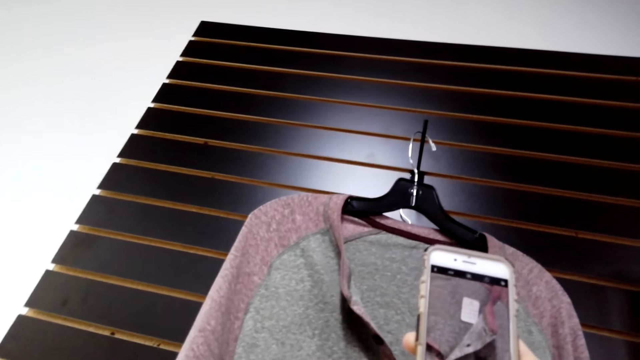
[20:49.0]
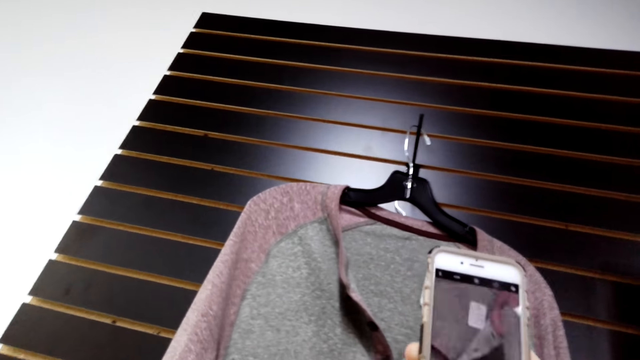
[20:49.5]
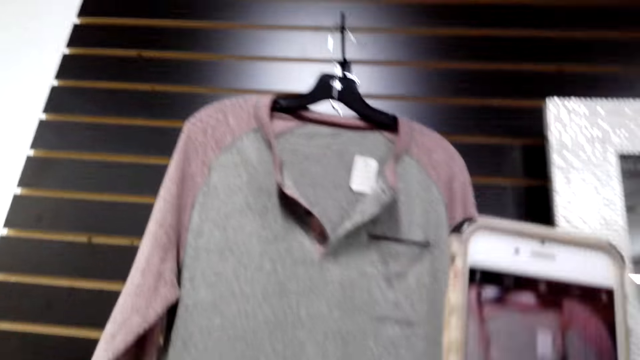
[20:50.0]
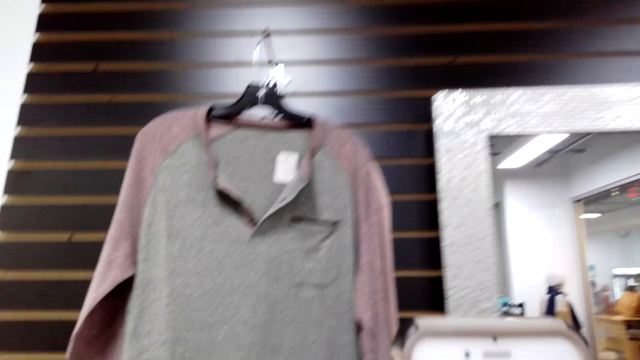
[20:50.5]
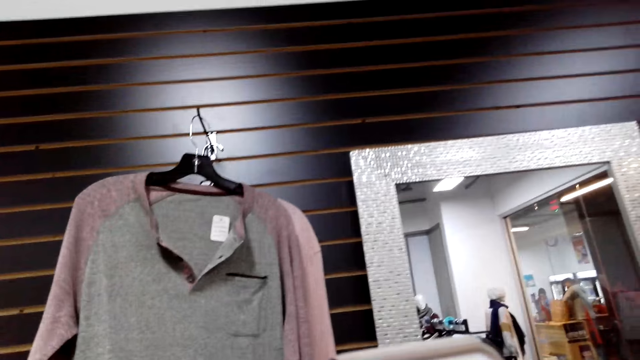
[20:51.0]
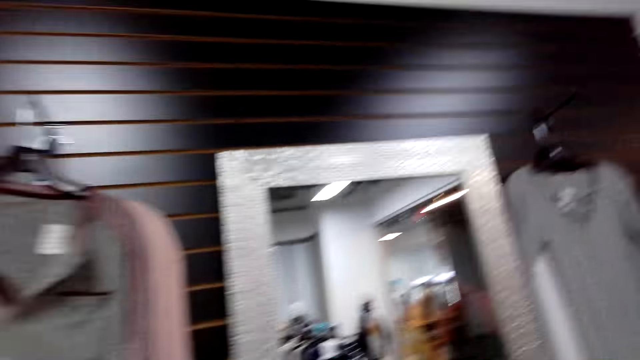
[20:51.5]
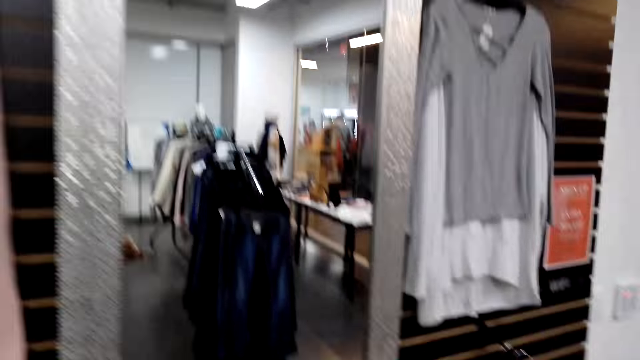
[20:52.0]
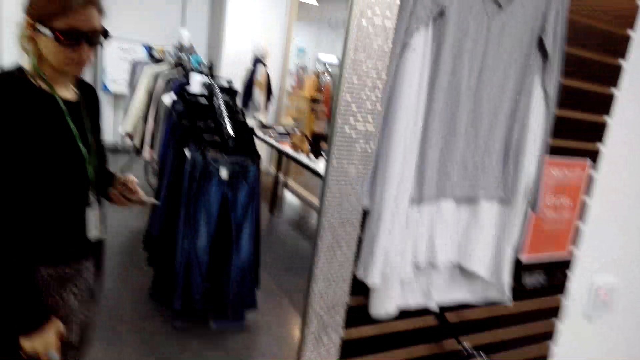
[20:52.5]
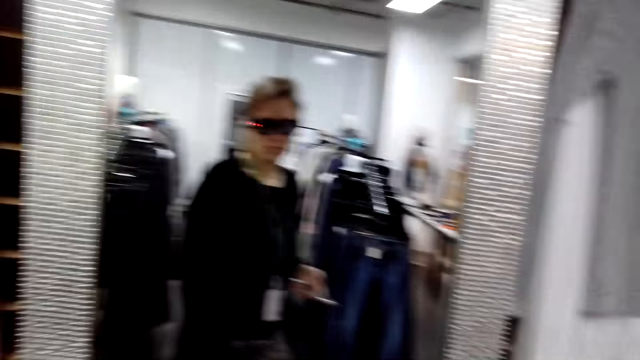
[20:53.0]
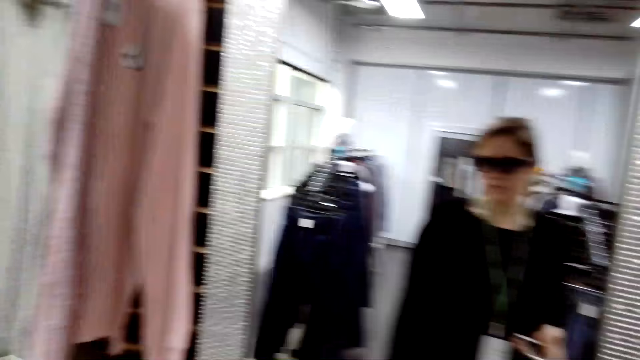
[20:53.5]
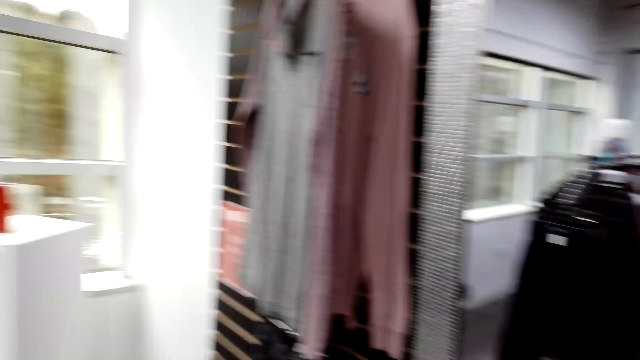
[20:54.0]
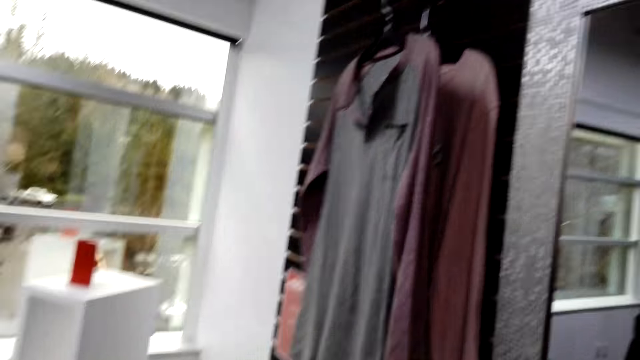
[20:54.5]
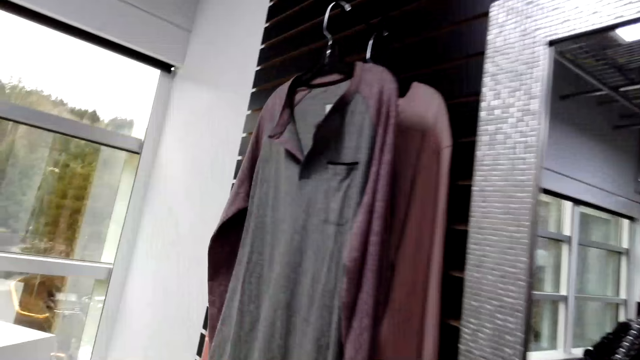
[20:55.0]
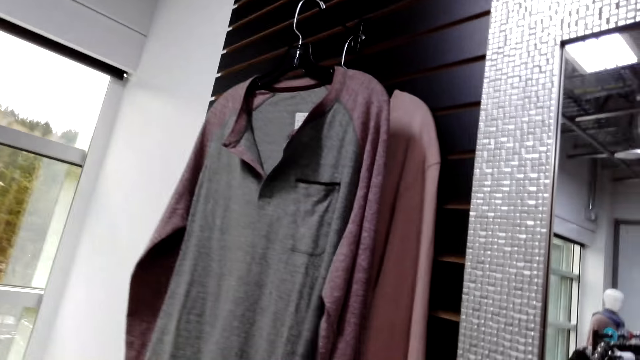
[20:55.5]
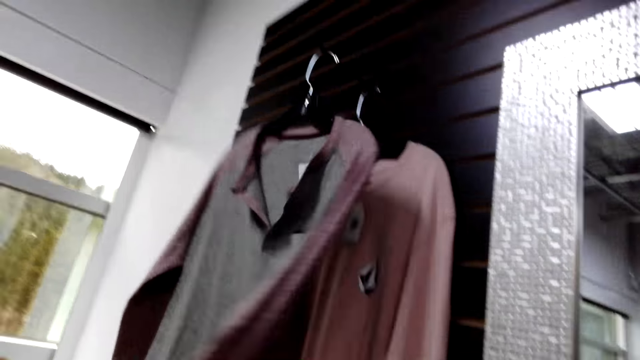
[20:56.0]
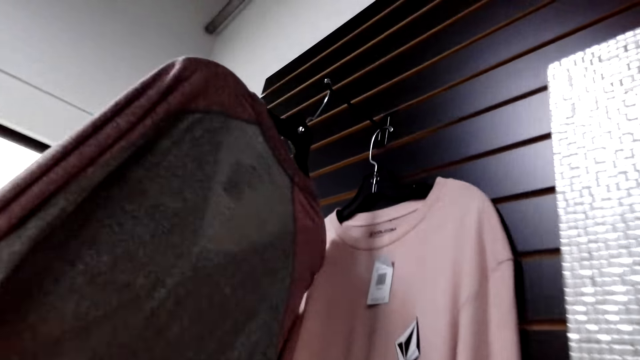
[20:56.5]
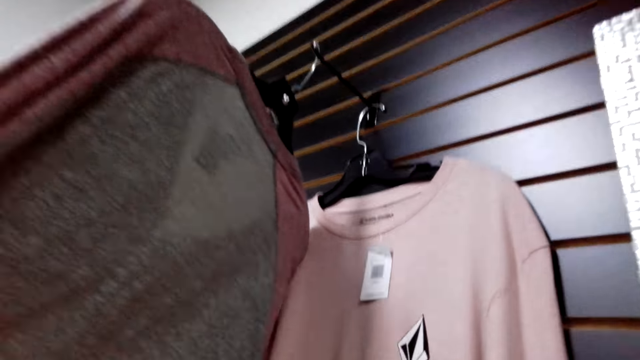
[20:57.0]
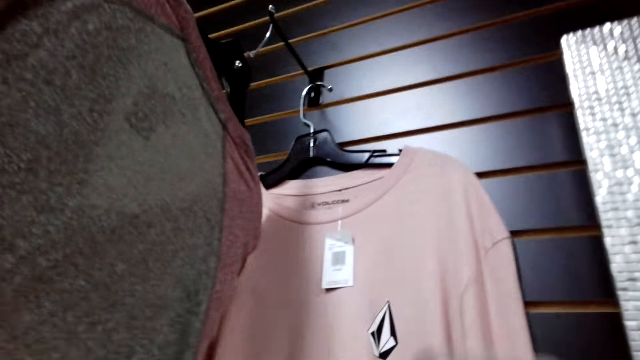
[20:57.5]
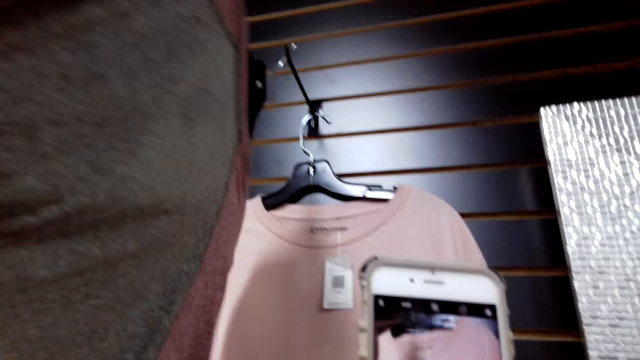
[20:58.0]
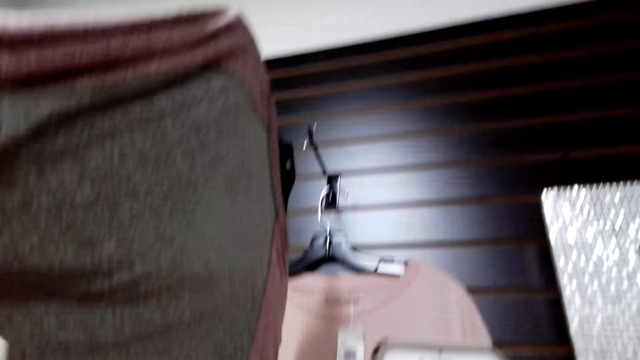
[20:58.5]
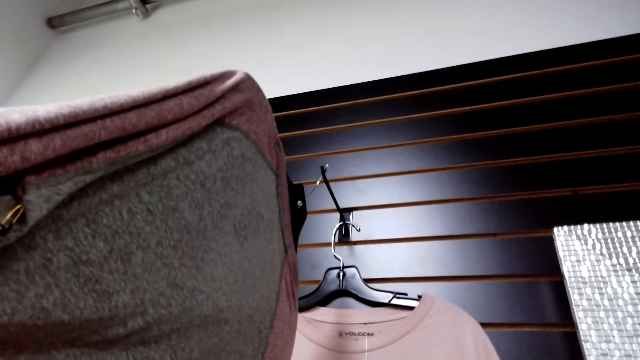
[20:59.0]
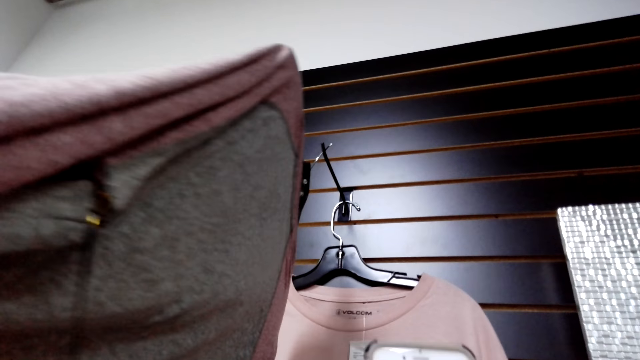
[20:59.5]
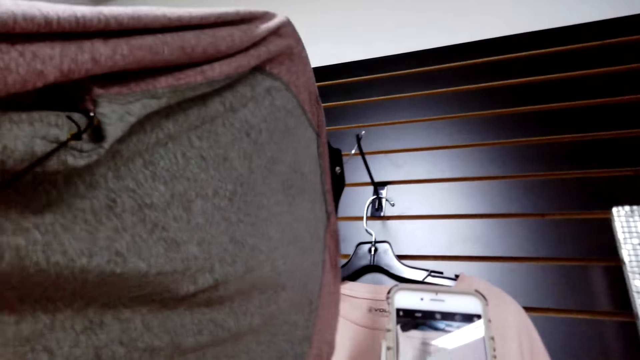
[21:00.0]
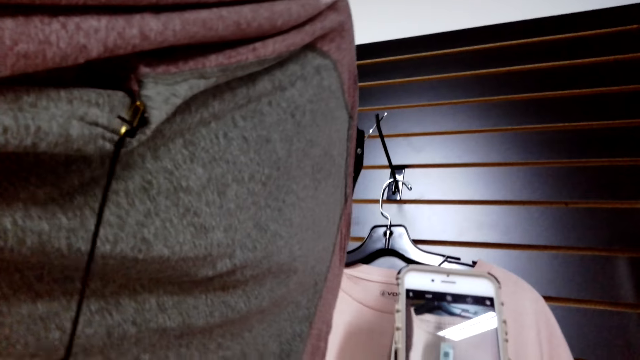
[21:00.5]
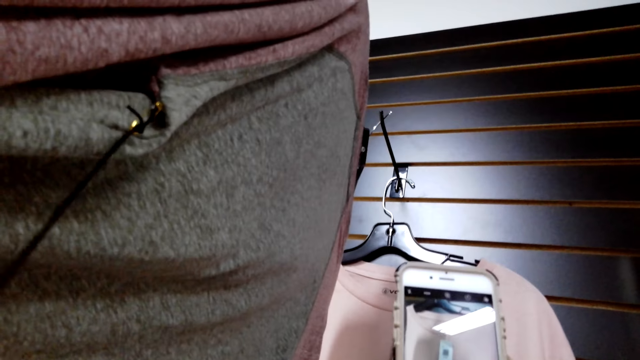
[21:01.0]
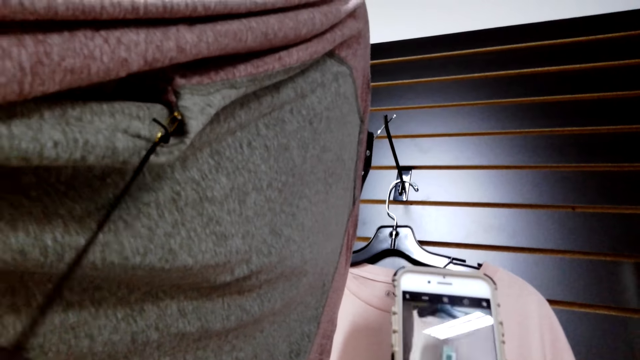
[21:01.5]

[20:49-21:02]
The camera wearer moves. They stare at the mirror. They turn around. They stare at the clothes hung on the wall. They operate the phone. They capture a sweatshirt picture with the phone.

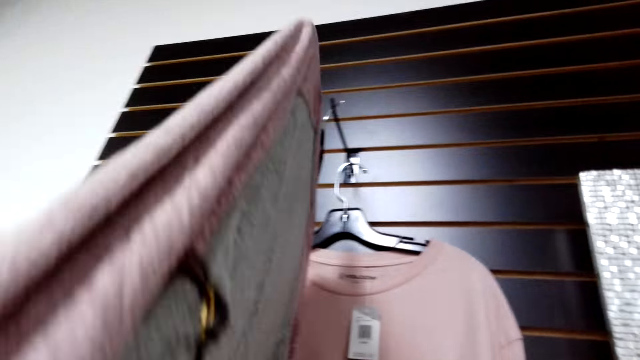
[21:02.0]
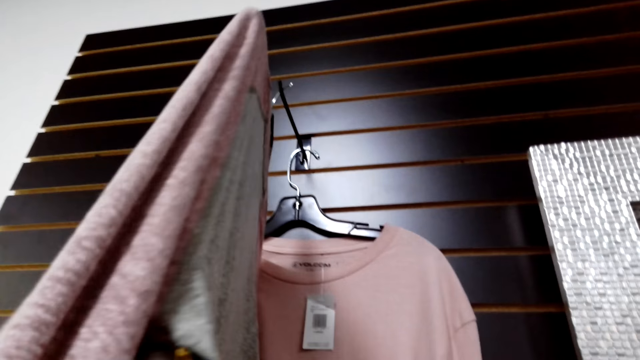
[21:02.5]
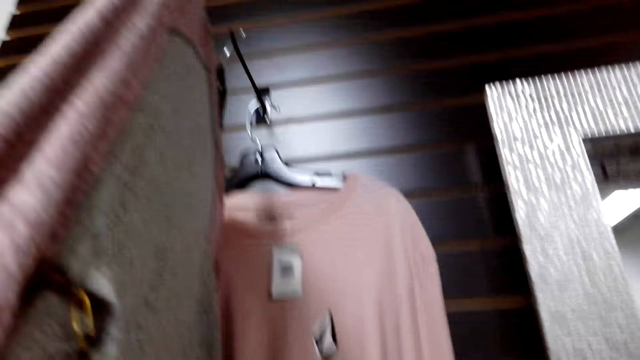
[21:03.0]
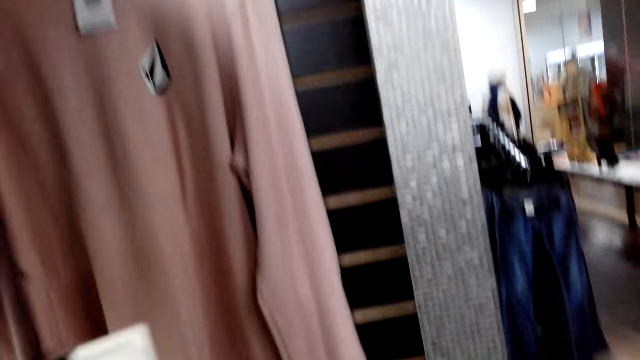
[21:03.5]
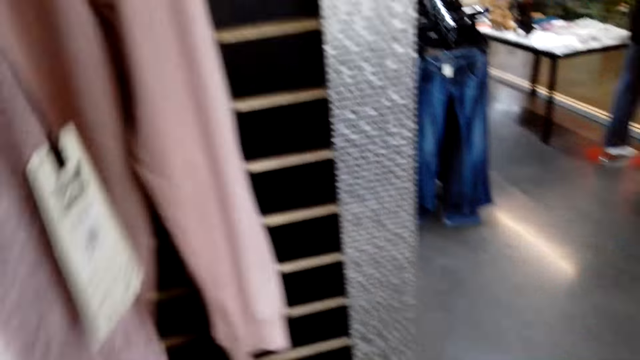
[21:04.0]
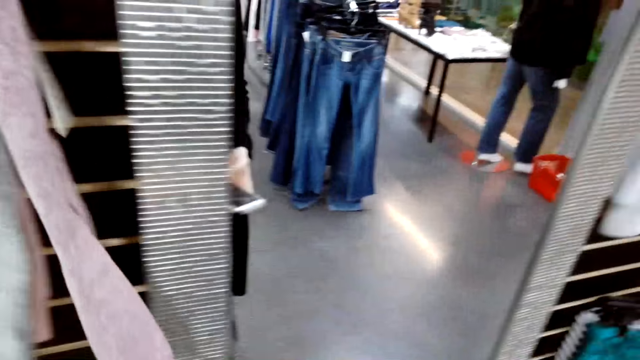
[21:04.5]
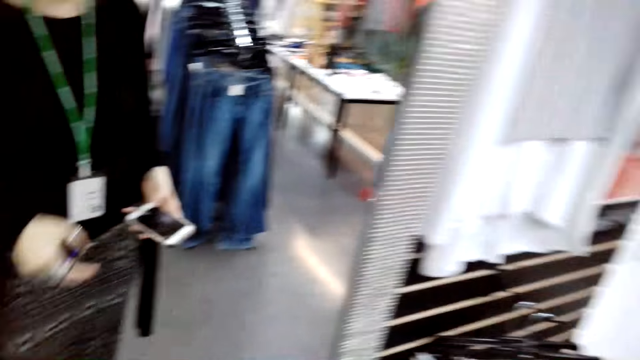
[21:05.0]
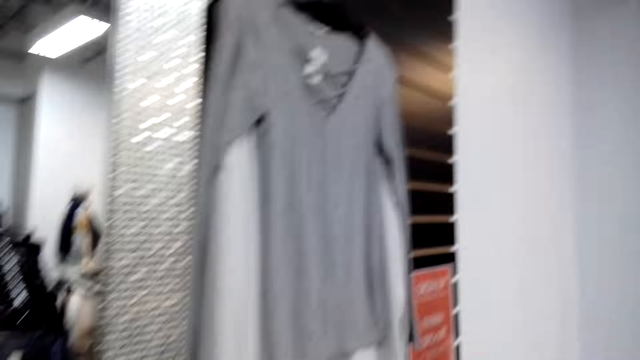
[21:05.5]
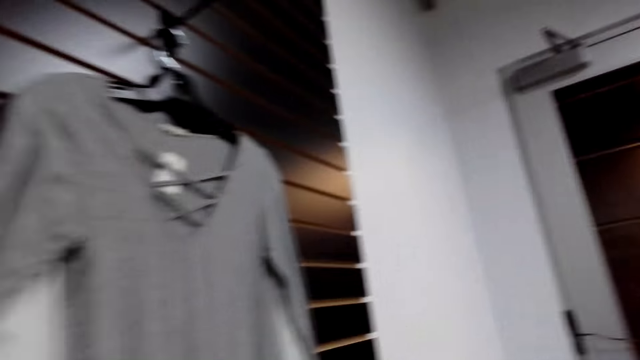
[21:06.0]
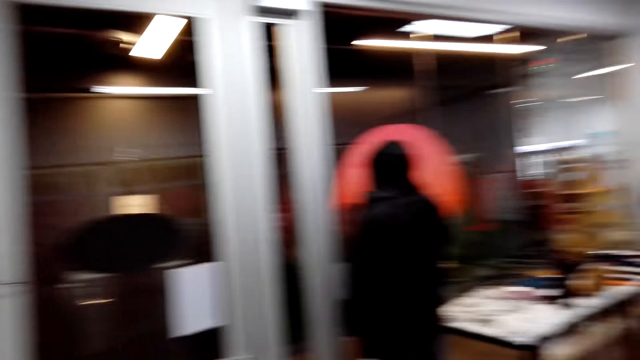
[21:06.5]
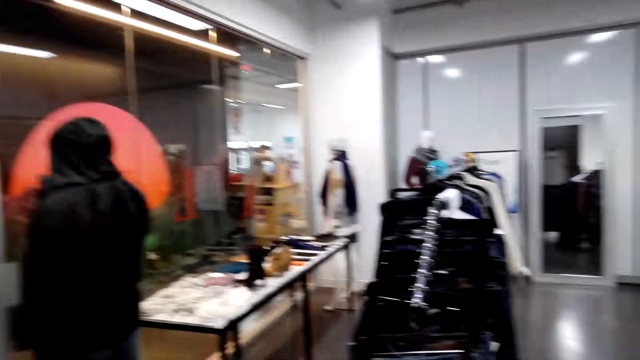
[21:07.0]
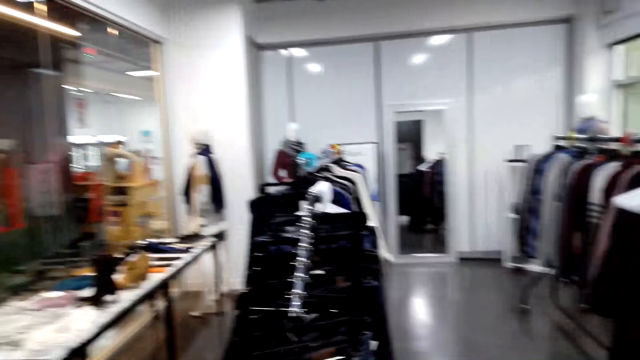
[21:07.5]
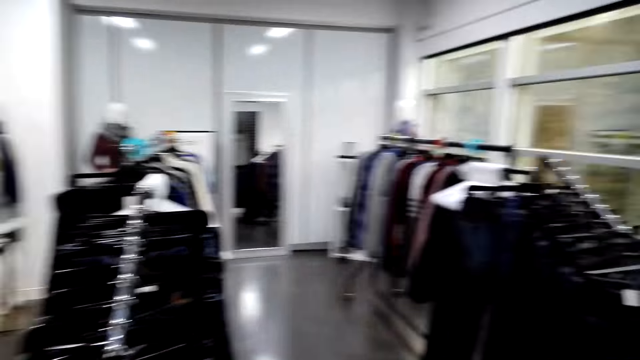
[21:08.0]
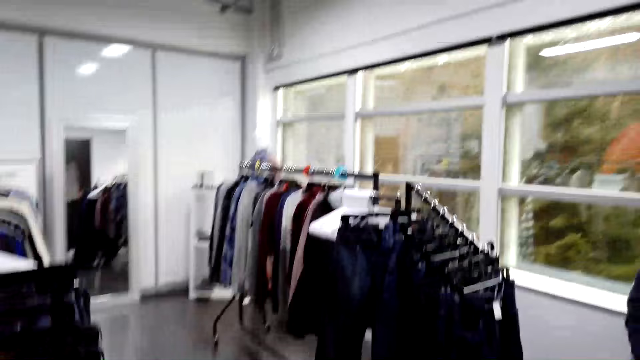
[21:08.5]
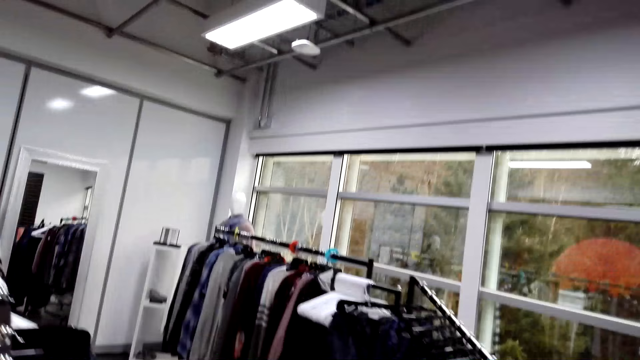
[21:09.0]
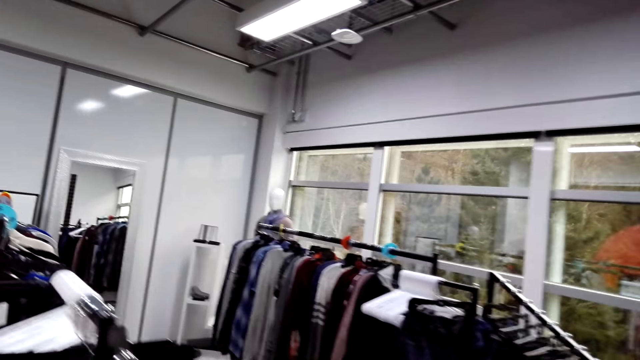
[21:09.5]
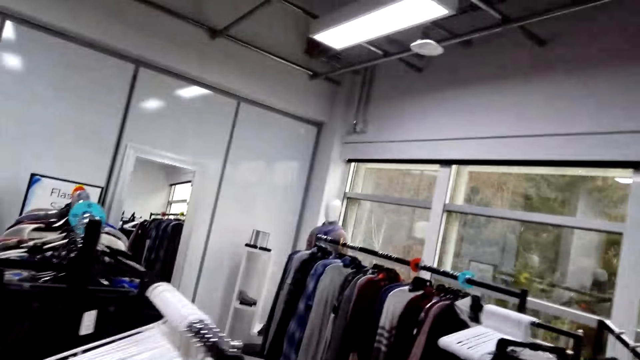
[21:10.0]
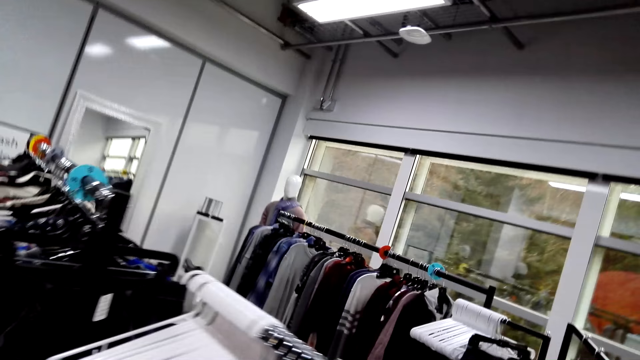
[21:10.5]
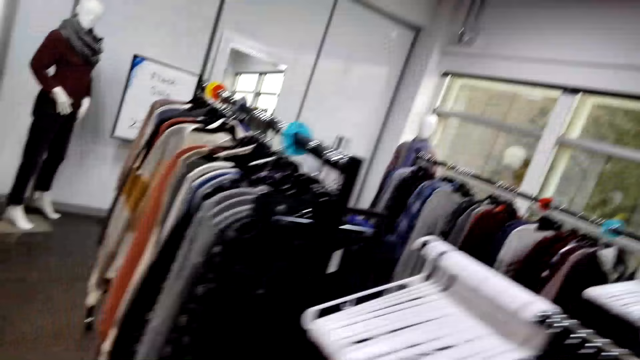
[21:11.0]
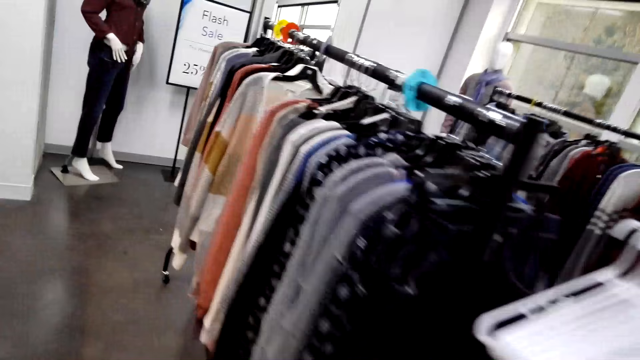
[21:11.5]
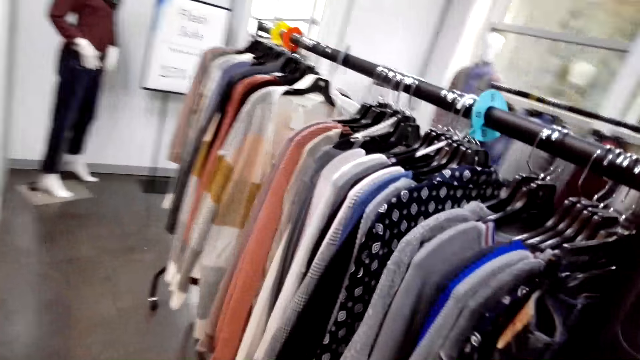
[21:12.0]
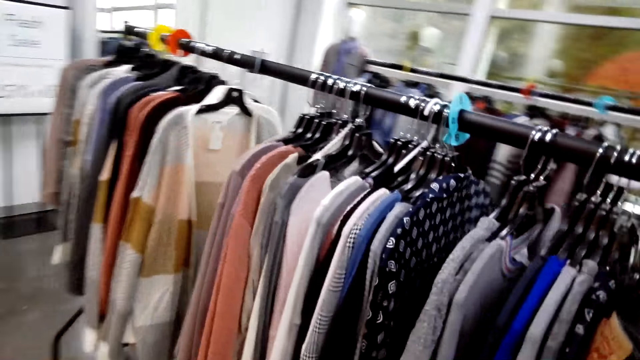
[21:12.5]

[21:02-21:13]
The camera wearer walks around the shop. They turn around. They walk in a fashion boutique.
